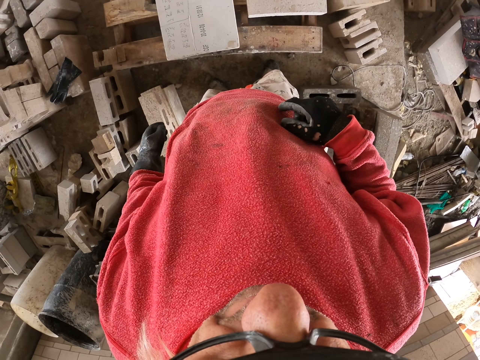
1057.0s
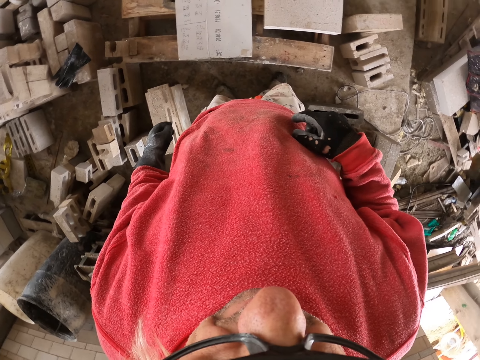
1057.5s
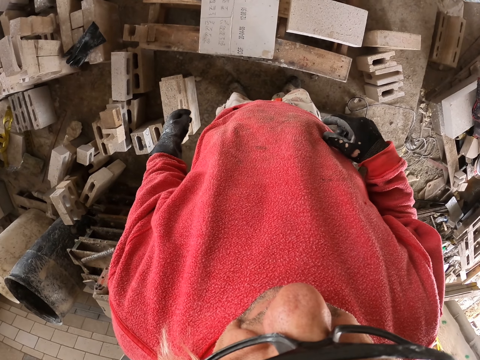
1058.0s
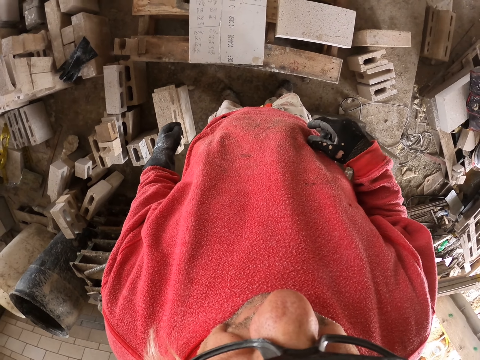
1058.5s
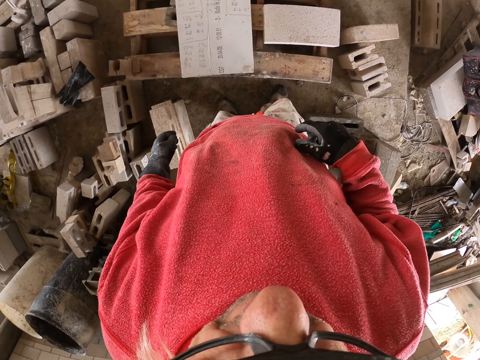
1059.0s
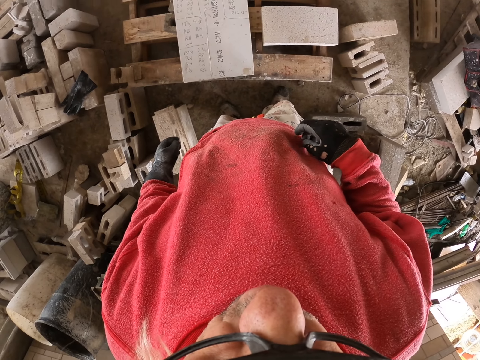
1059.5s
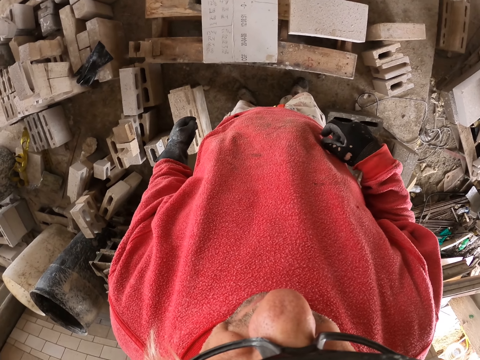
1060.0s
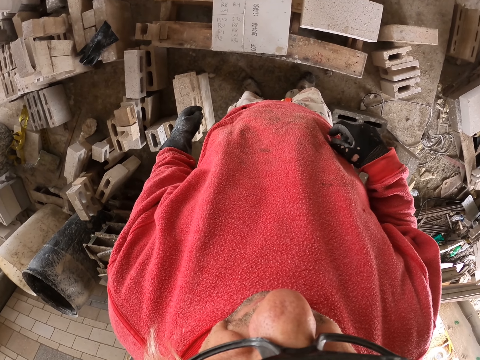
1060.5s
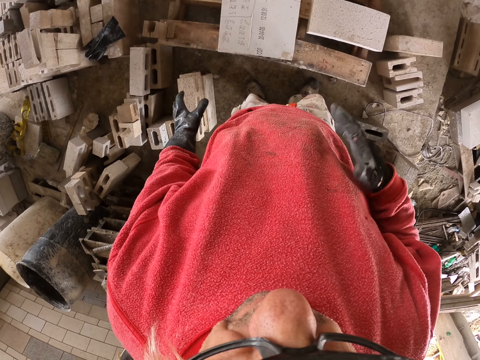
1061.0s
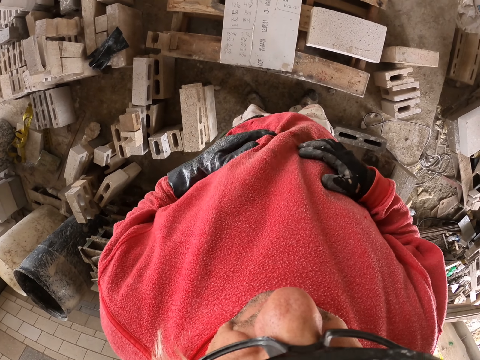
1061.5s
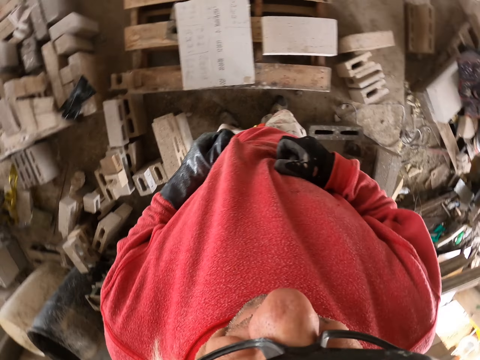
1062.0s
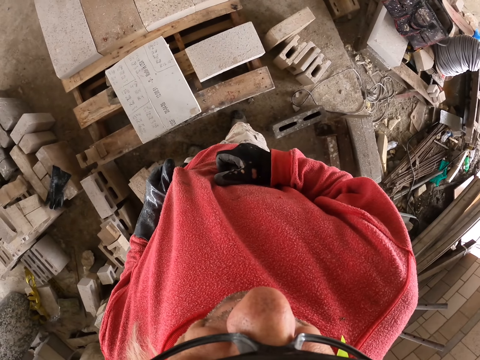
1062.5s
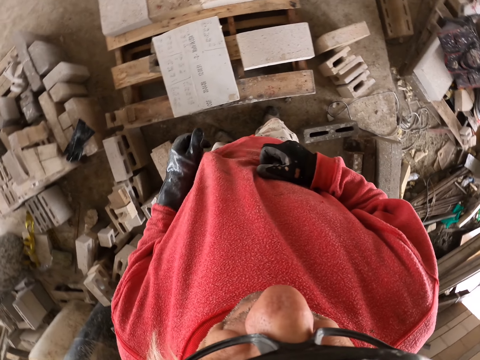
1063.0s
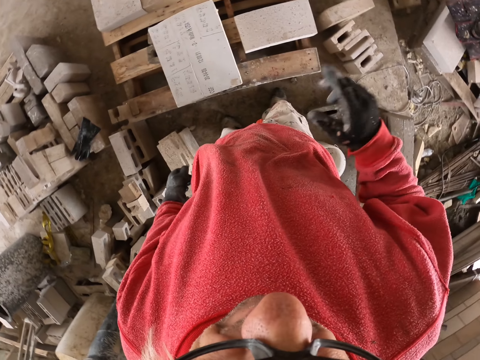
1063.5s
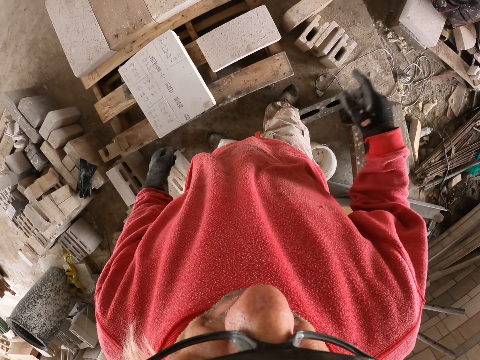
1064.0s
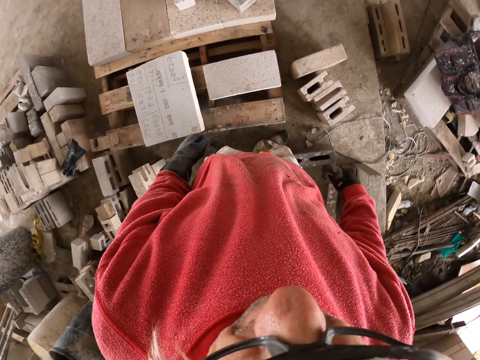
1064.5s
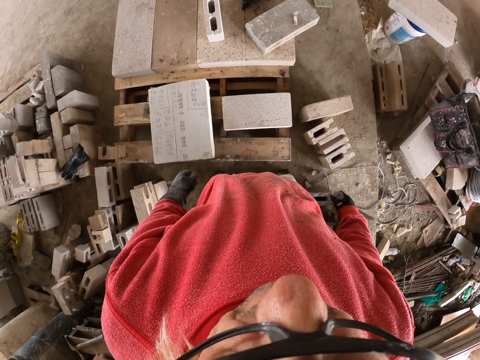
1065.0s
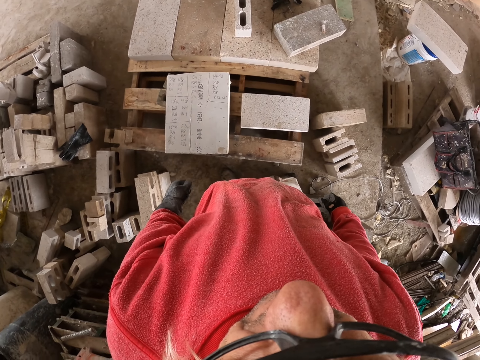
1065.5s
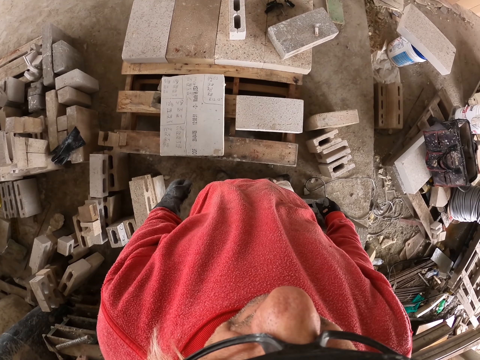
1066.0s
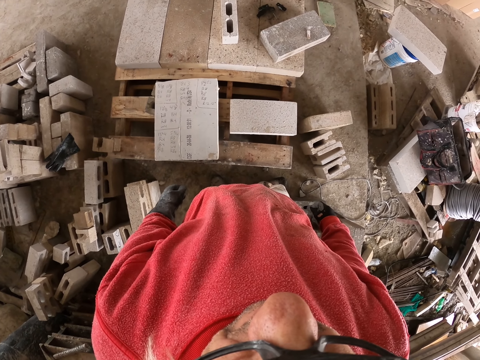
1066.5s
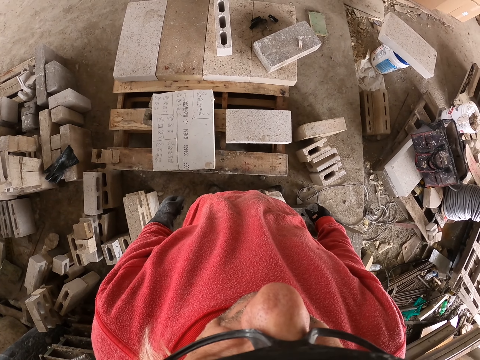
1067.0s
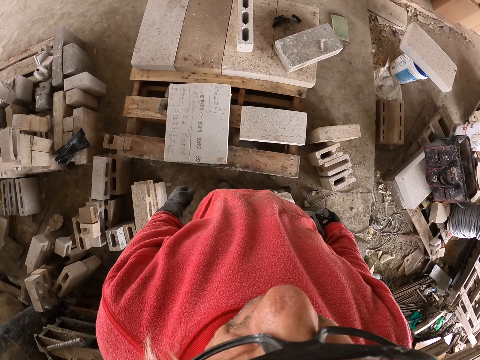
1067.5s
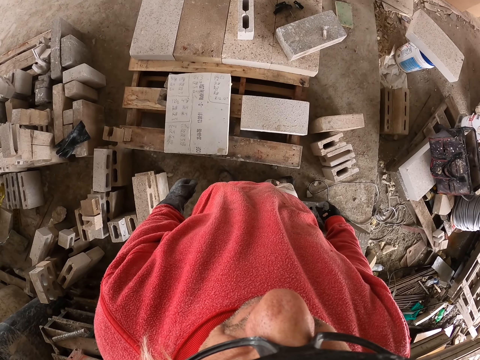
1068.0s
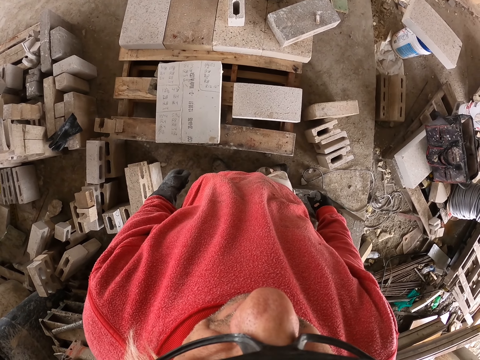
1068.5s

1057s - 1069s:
The camera wearer looks down. They touch clothes. They stand.

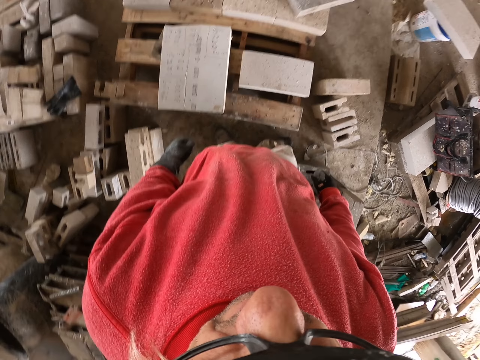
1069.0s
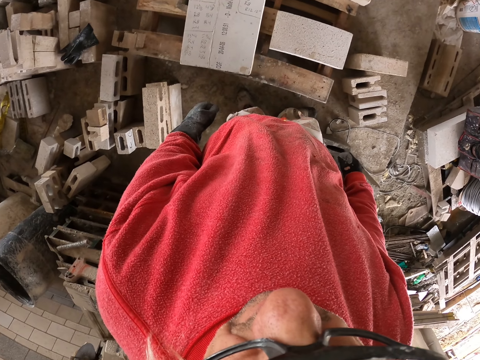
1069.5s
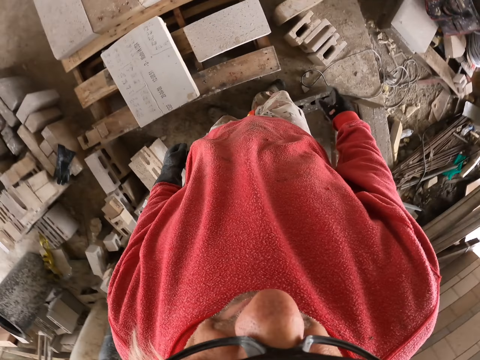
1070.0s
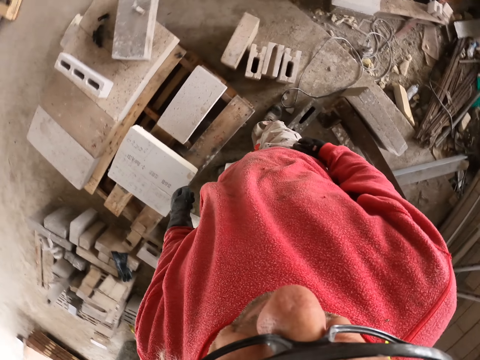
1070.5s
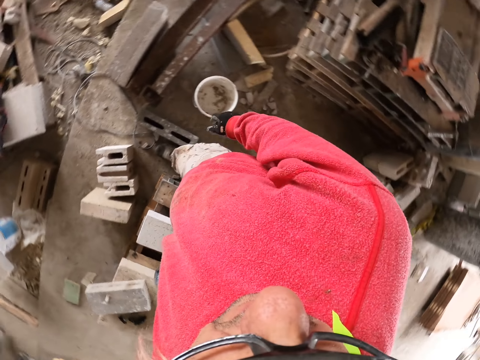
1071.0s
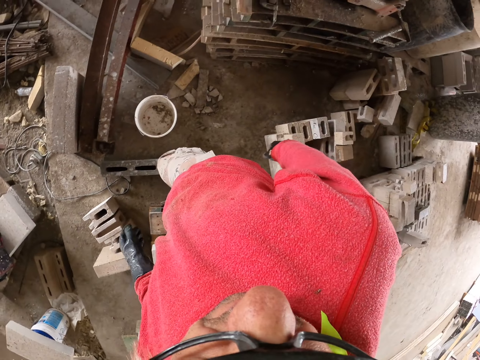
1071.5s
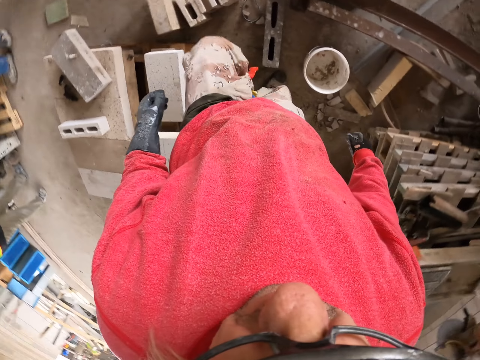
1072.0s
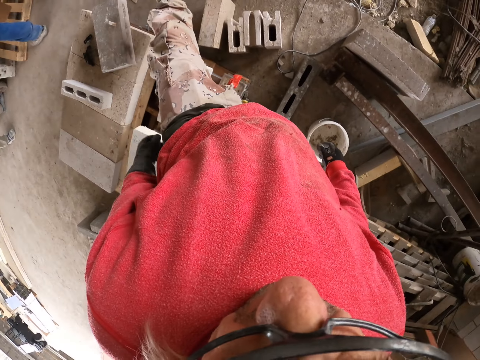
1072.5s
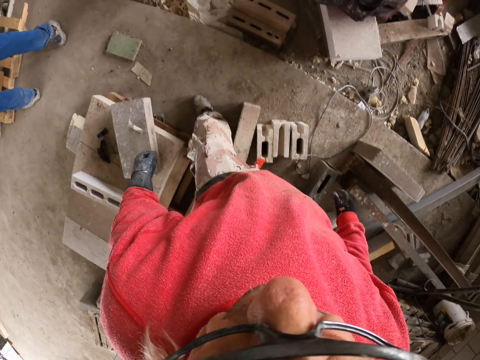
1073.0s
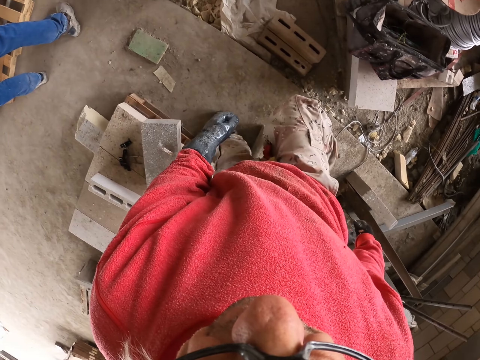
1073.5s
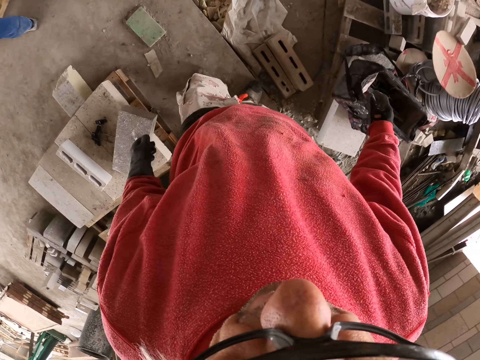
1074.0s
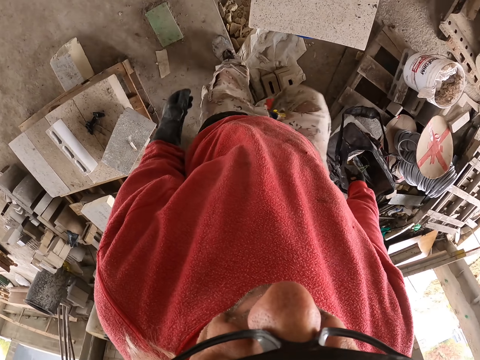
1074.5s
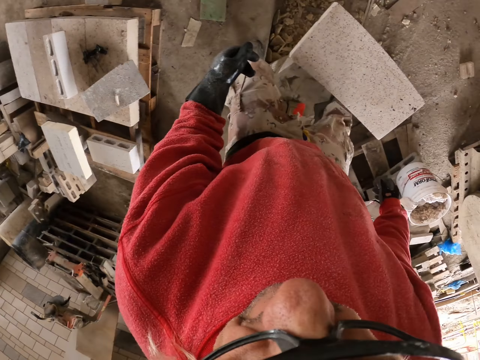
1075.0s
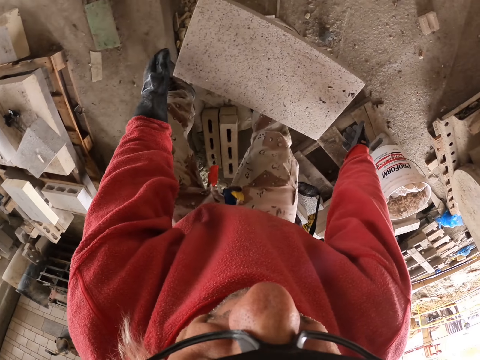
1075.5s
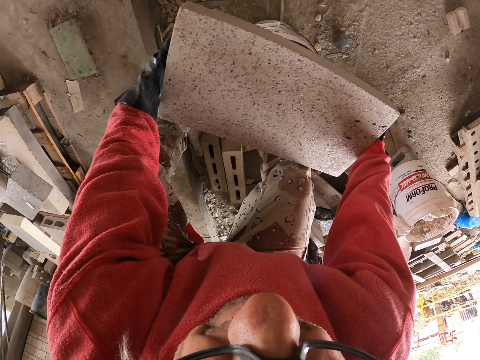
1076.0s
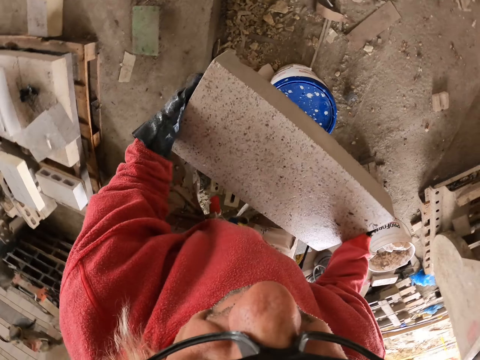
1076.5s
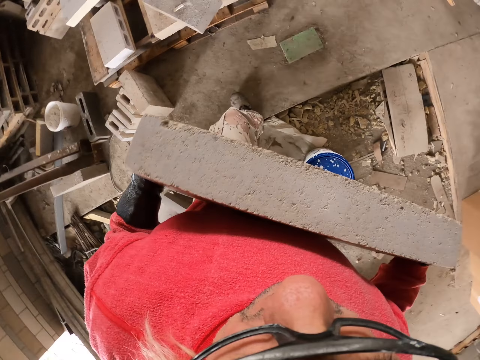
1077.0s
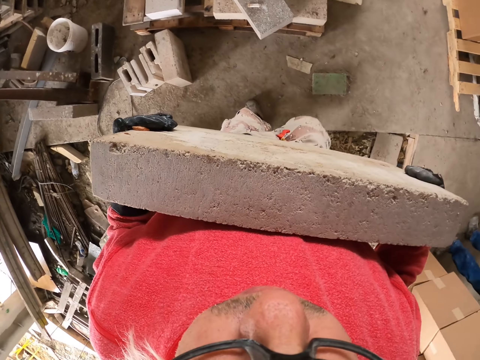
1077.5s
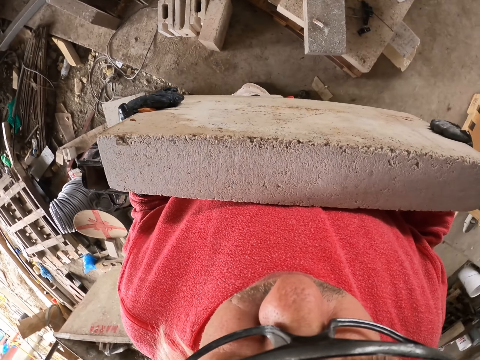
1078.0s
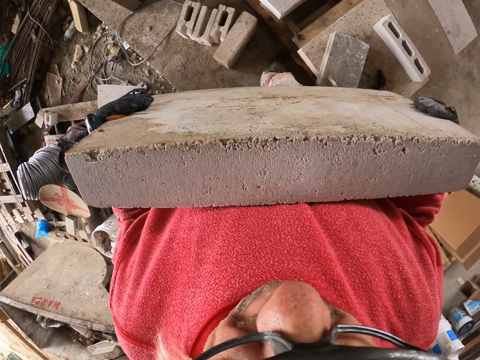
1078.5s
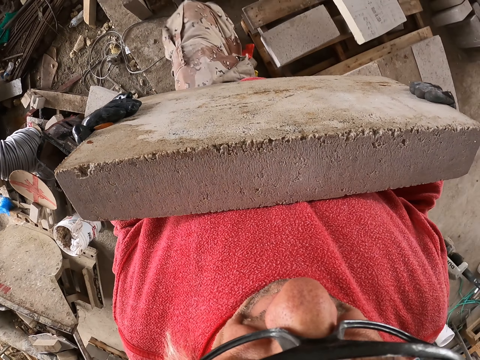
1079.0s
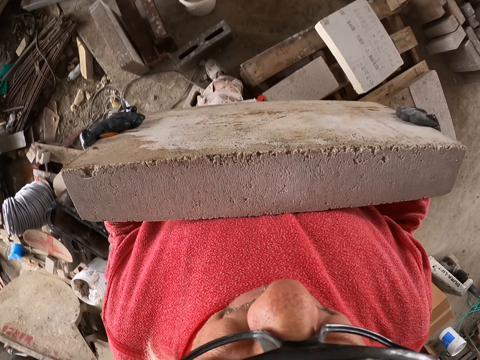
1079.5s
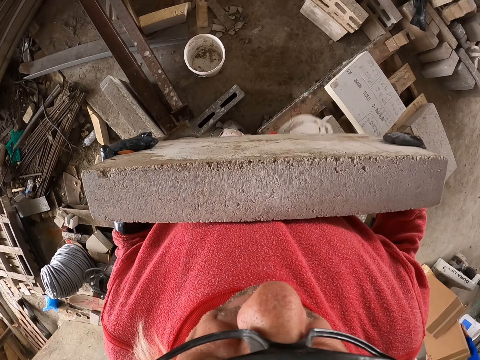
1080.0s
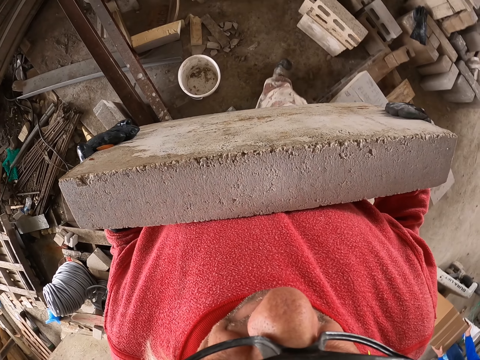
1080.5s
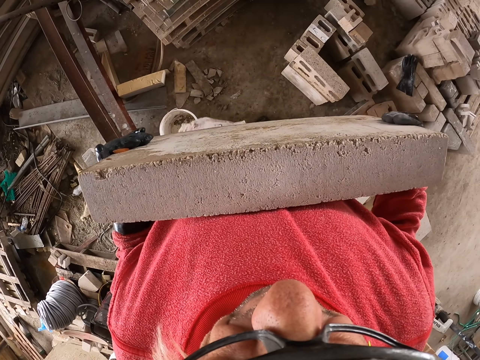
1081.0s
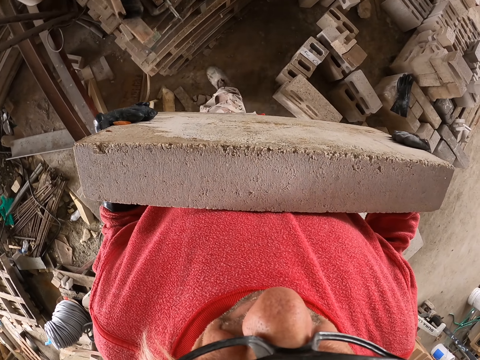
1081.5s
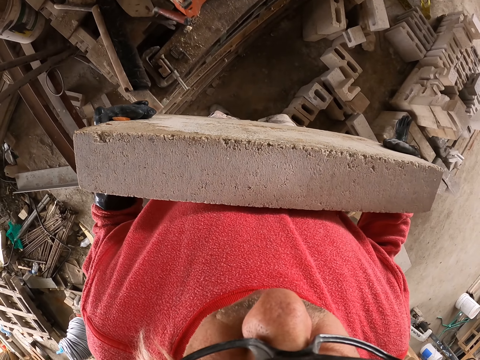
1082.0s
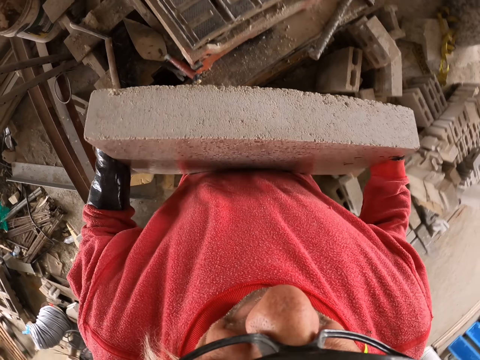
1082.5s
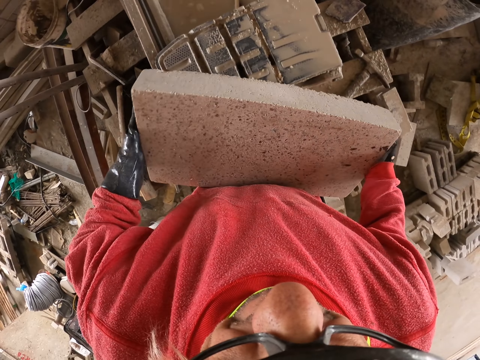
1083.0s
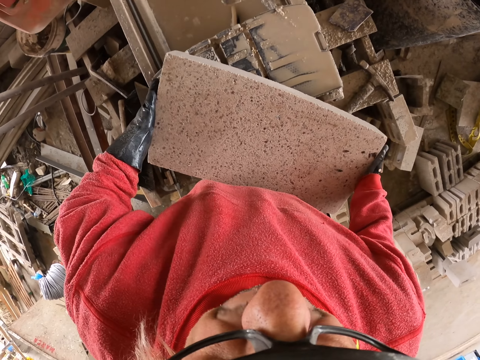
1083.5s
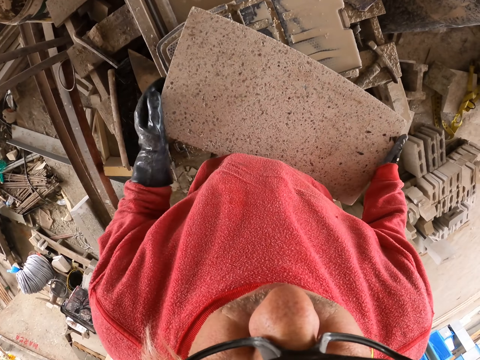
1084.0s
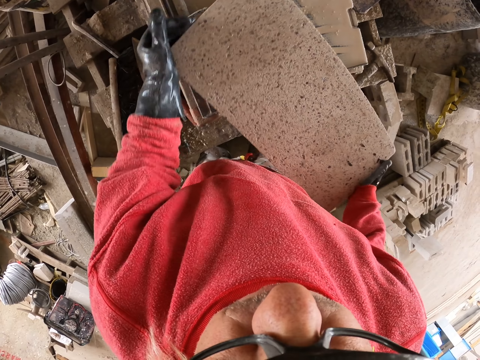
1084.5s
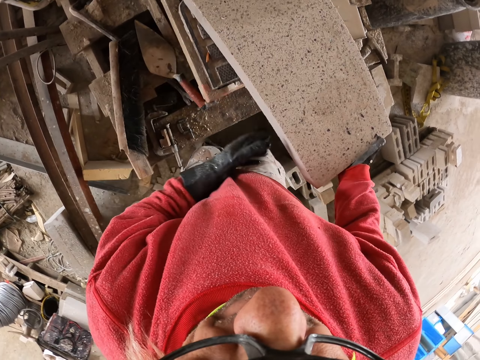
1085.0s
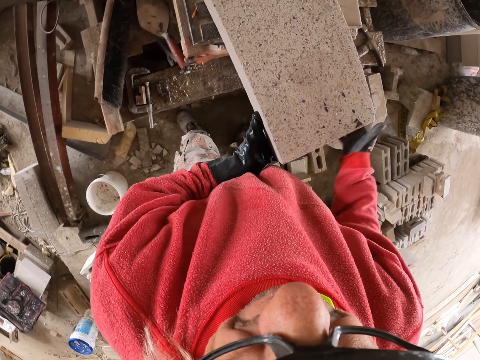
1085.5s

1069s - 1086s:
The camera wearer looks around. They walk in the workshop. They pick up a concrete block from a container. They carry the concrete block. They walk to the cutter. They place the concrete block on the brick cutter. They adjust something.
